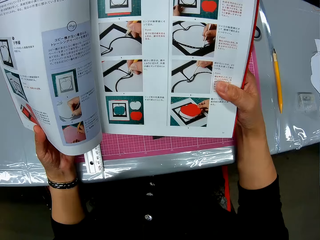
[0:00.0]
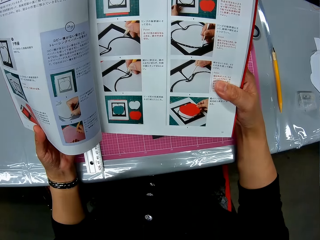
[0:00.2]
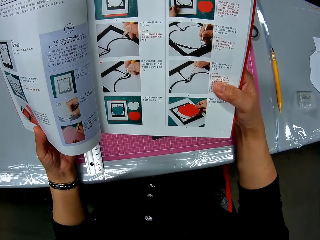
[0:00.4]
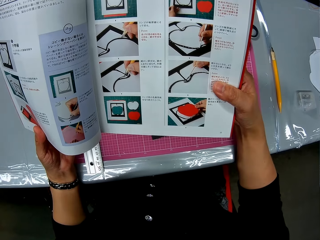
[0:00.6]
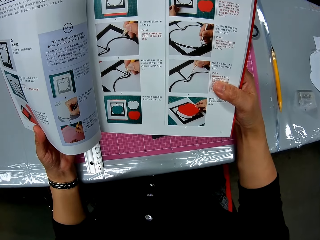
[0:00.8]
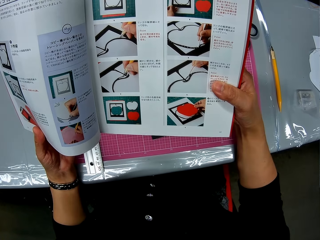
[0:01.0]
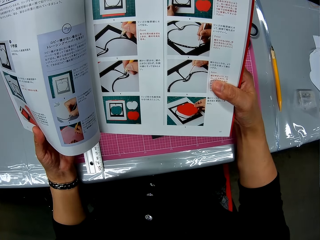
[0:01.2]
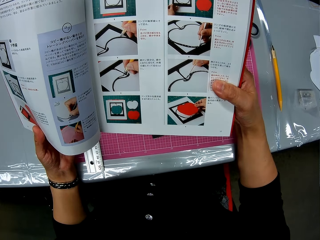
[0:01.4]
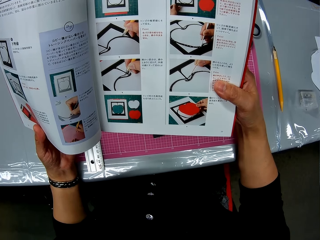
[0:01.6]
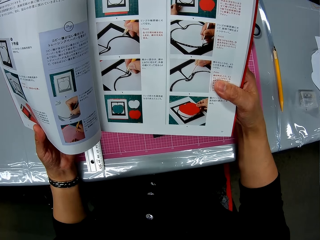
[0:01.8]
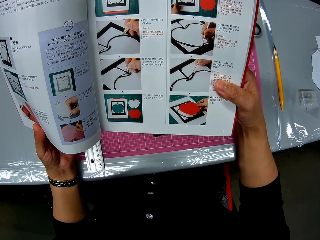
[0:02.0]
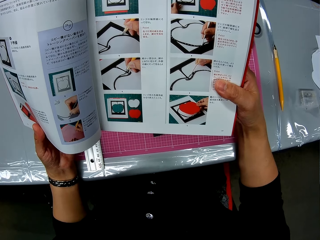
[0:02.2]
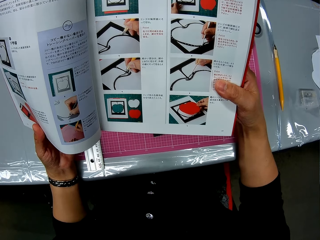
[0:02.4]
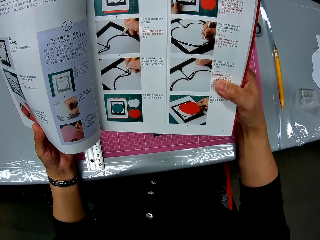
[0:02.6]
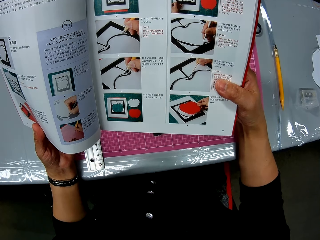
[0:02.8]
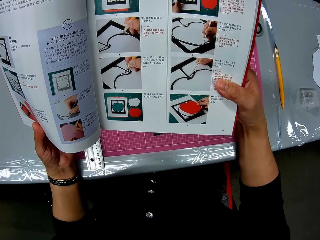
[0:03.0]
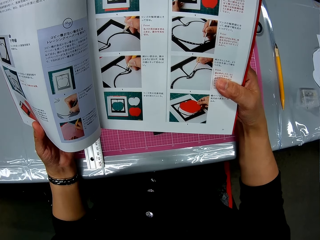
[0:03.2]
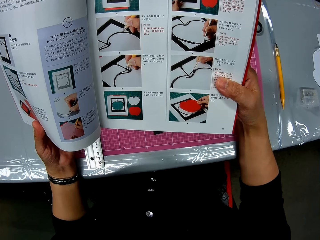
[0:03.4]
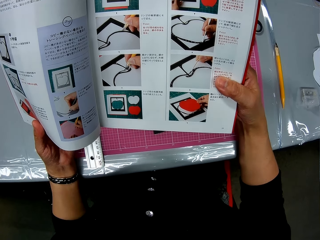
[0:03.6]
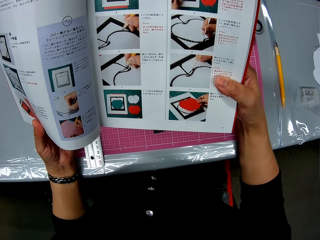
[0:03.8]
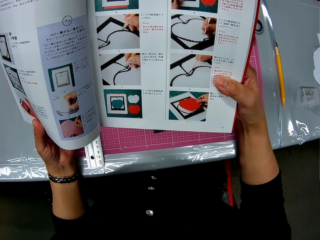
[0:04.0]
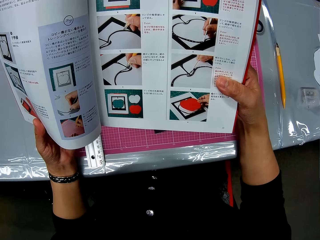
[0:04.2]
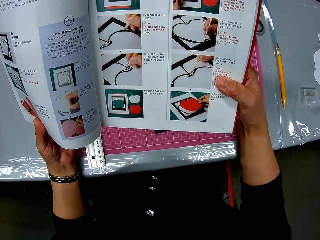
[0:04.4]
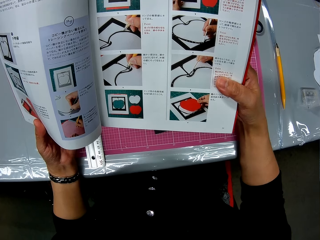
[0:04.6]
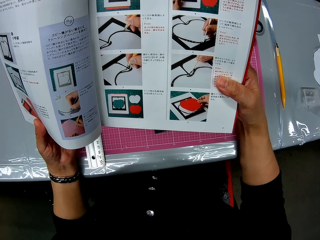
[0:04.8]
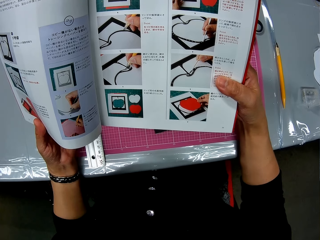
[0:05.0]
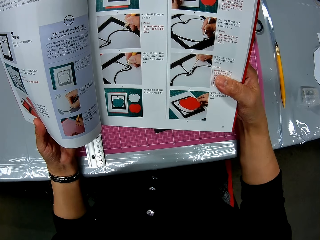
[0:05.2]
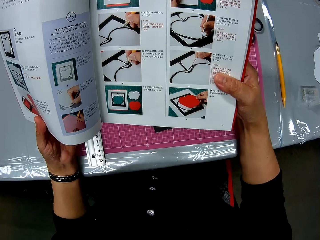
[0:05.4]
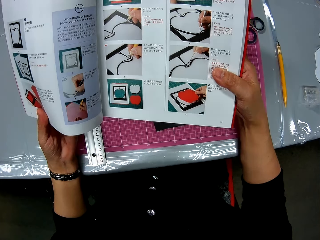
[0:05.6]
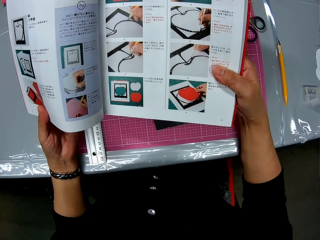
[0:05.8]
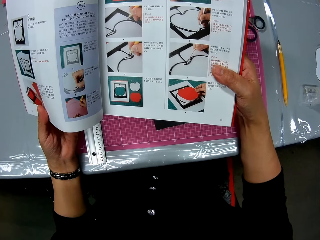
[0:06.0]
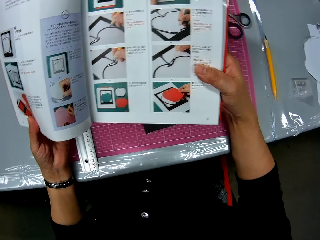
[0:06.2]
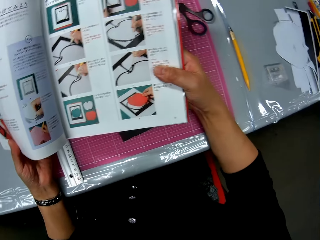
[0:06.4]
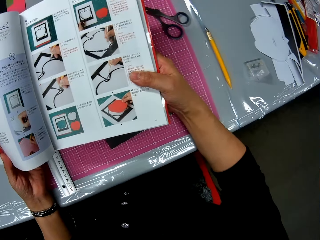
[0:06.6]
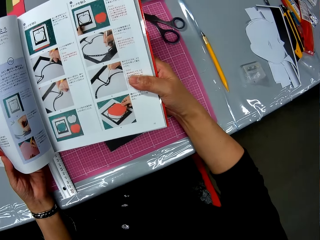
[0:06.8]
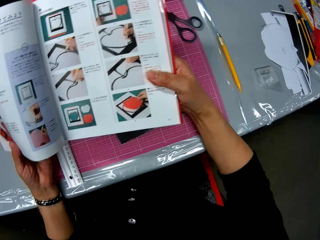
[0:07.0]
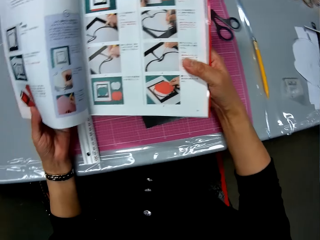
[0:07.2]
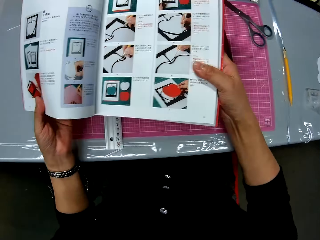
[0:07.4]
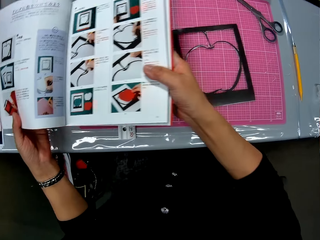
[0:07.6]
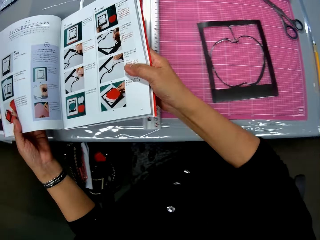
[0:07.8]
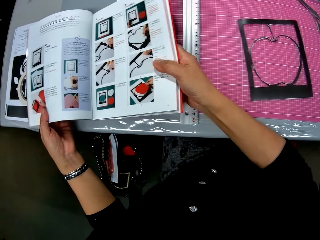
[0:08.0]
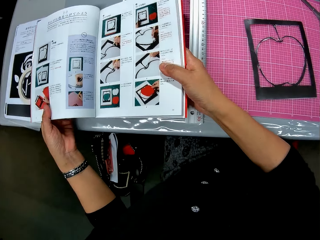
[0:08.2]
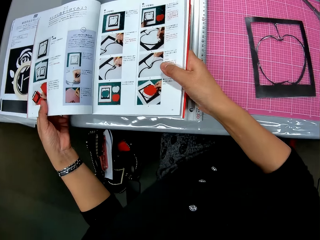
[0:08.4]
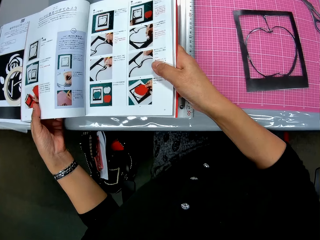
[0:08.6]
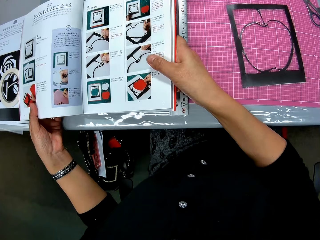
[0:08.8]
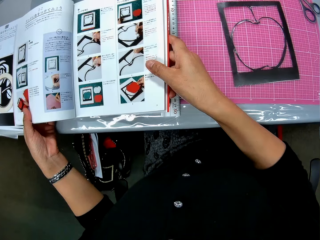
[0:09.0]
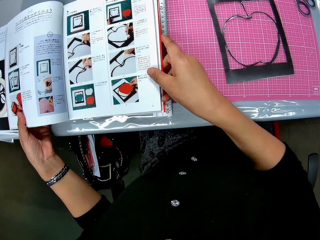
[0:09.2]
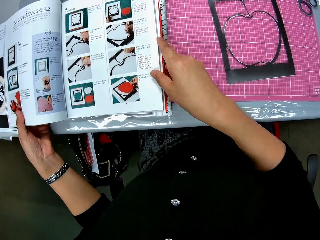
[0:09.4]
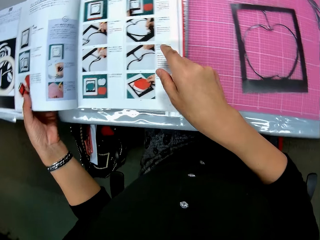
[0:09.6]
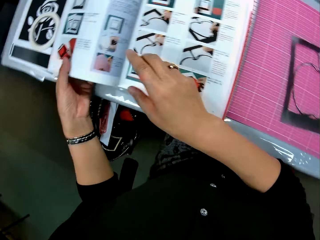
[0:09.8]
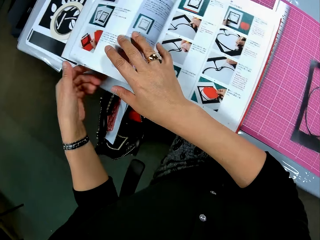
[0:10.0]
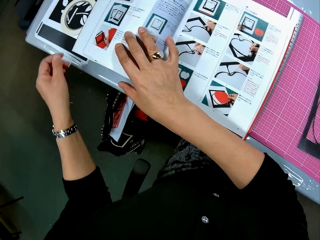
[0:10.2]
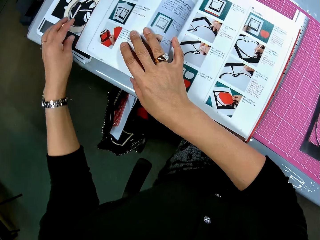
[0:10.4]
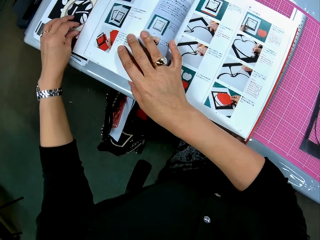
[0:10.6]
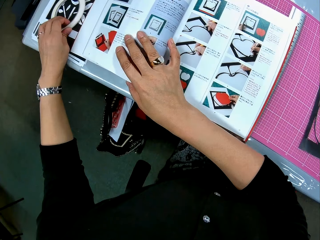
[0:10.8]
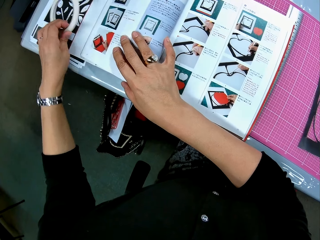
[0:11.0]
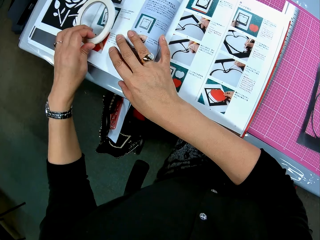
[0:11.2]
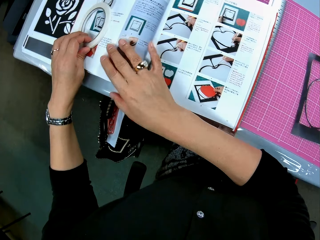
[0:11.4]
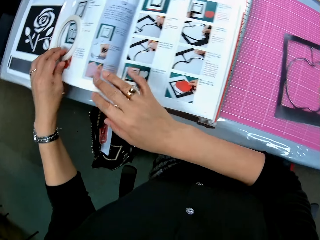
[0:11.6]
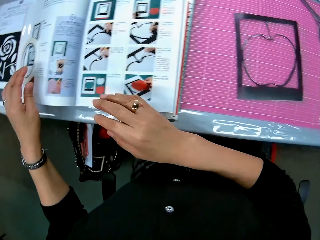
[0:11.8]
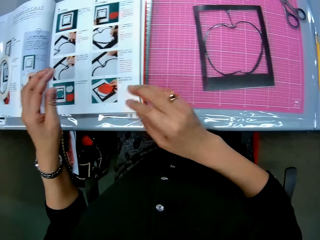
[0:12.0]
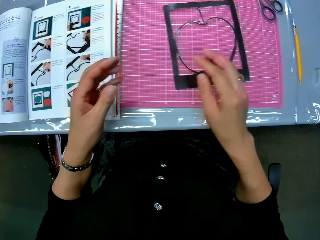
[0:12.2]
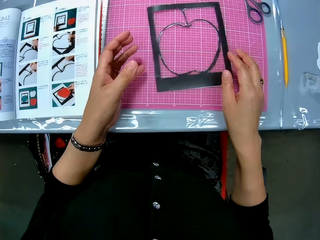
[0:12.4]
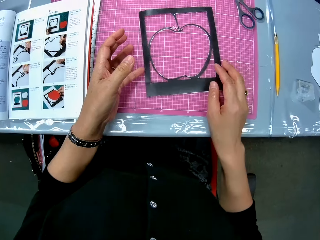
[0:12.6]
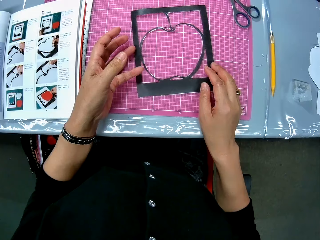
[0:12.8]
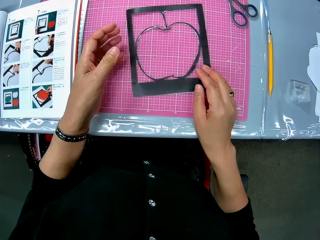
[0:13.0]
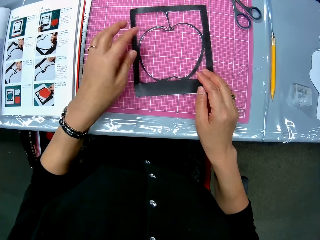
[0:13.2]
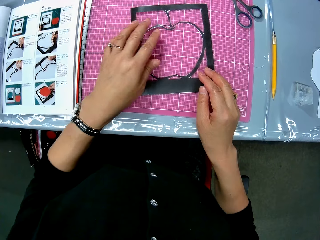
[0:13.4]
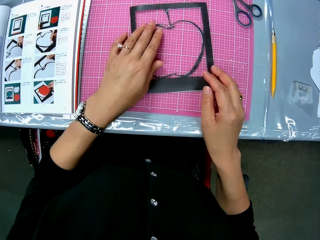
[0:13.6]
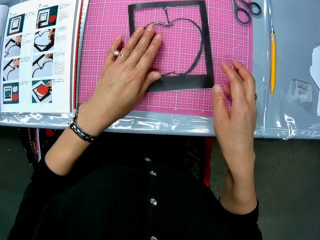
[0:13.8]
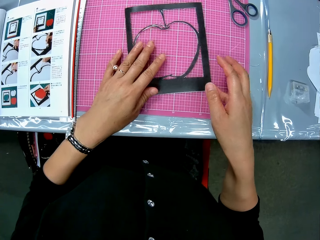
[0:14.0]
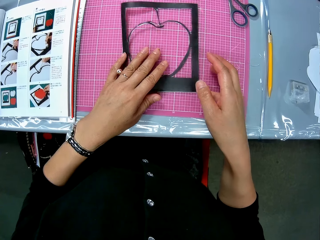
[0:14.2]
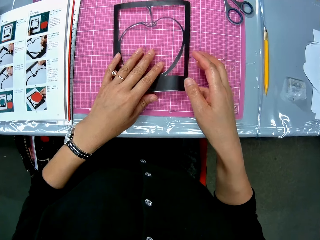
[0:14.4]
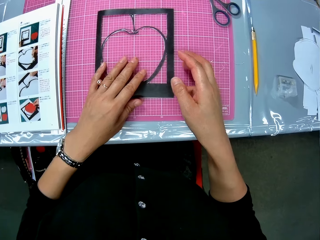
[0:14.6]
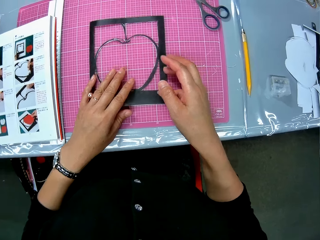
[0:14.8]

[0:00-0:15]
The camera wearer checks the drawings in the craft book on a work table. She sits on a chair in a paper work area. She holds the craft book in her hands. She glances at the right side of the table. She drops the book on the left side of the table. She picks up a paper tape beside the book. She places the paper tape on the book. She attempts to pick up the paper craft on the cutting mat of the table. She touches the cutting mat.

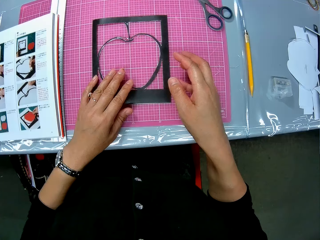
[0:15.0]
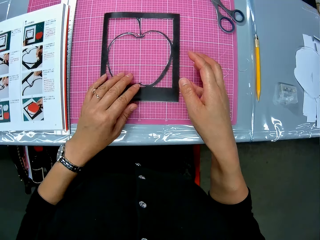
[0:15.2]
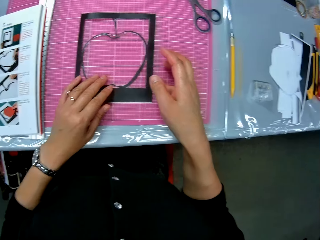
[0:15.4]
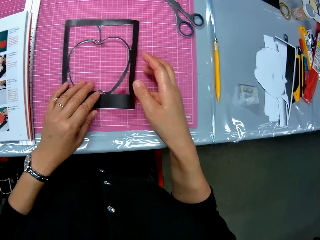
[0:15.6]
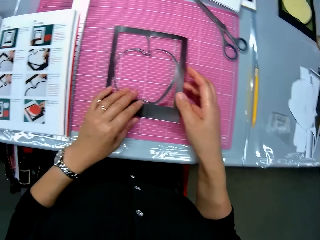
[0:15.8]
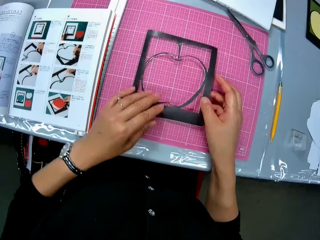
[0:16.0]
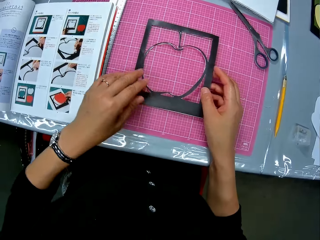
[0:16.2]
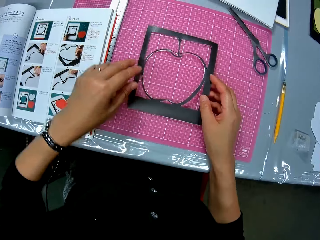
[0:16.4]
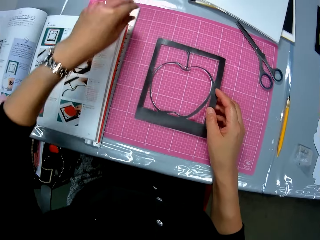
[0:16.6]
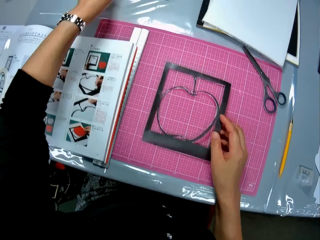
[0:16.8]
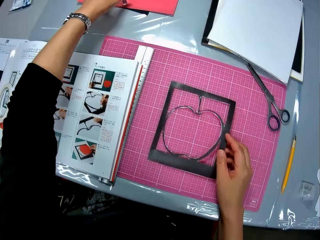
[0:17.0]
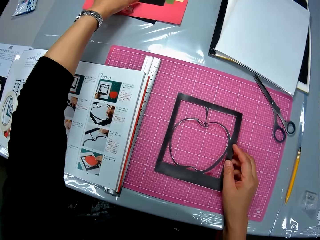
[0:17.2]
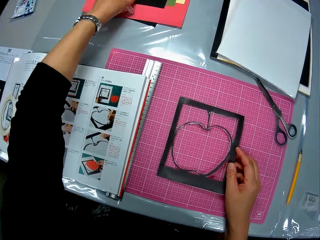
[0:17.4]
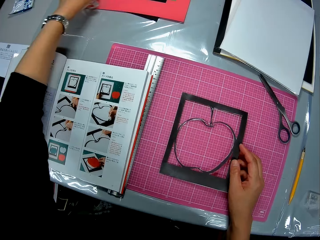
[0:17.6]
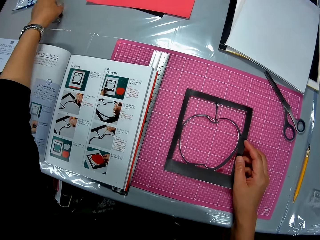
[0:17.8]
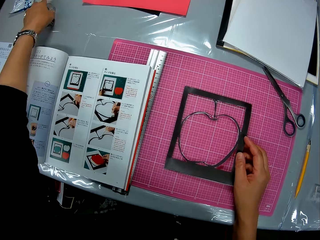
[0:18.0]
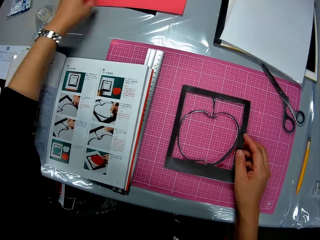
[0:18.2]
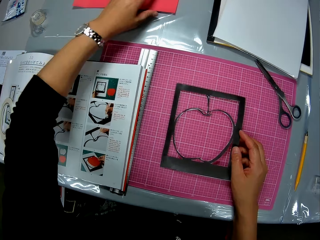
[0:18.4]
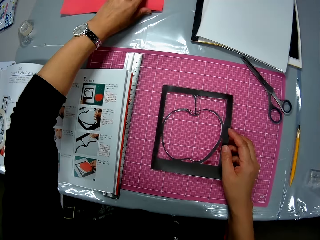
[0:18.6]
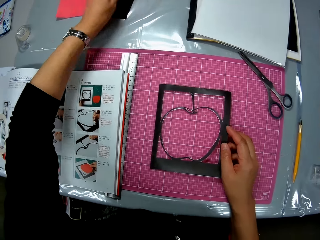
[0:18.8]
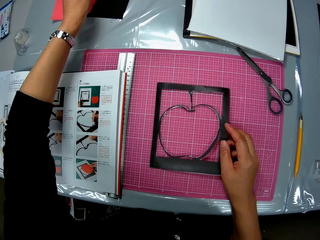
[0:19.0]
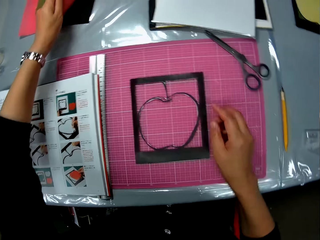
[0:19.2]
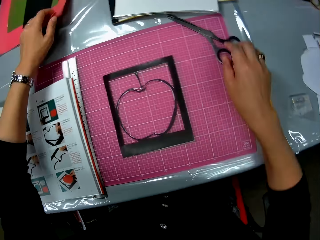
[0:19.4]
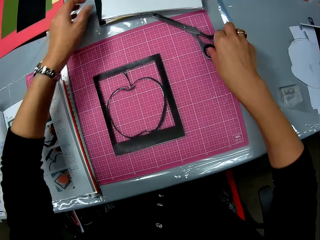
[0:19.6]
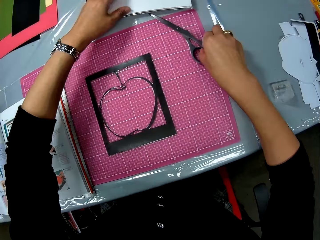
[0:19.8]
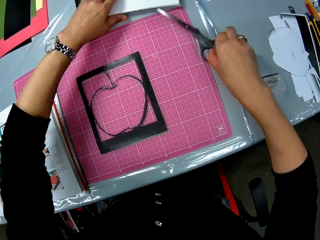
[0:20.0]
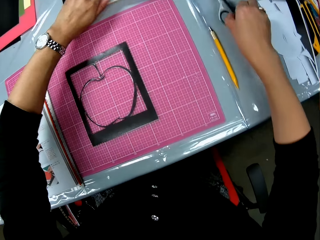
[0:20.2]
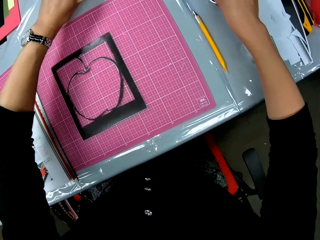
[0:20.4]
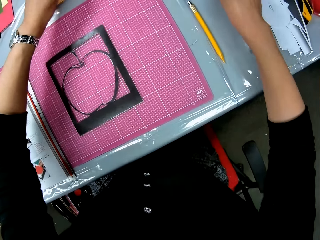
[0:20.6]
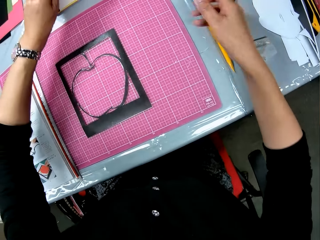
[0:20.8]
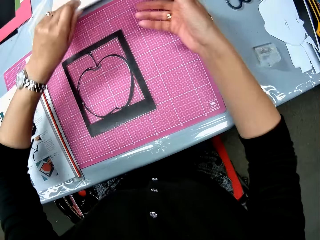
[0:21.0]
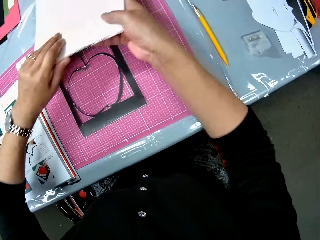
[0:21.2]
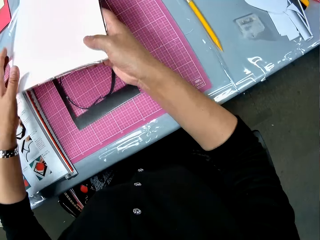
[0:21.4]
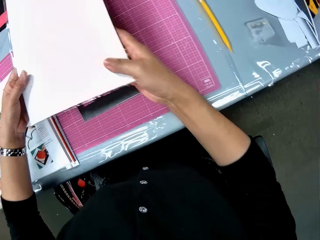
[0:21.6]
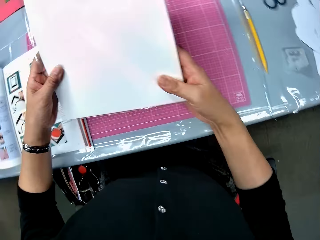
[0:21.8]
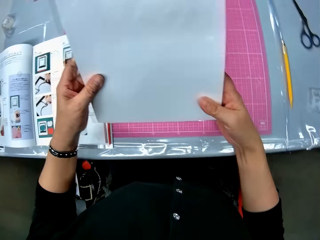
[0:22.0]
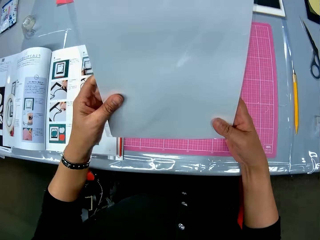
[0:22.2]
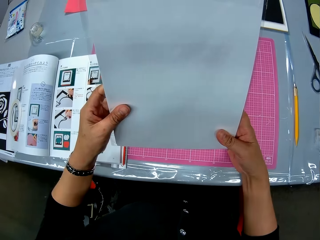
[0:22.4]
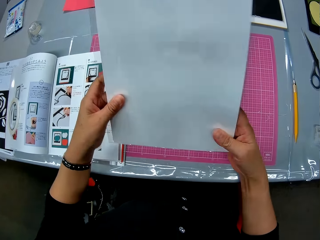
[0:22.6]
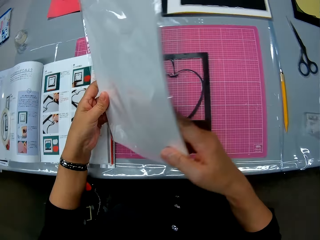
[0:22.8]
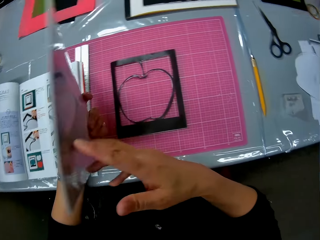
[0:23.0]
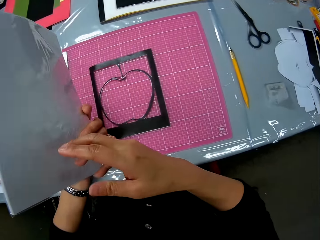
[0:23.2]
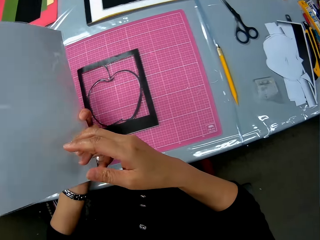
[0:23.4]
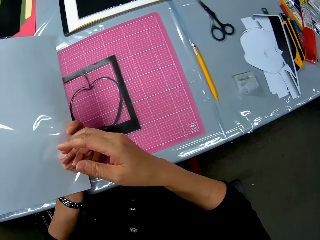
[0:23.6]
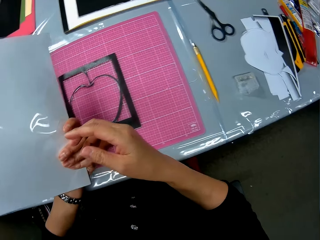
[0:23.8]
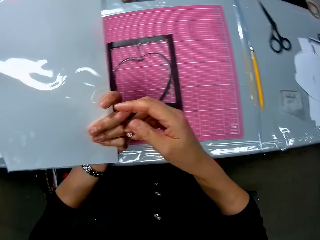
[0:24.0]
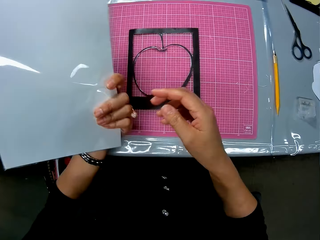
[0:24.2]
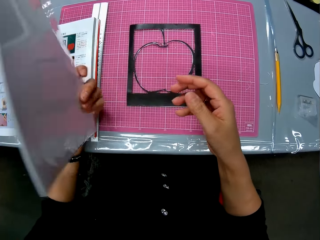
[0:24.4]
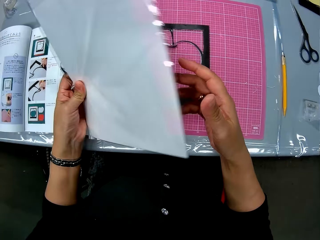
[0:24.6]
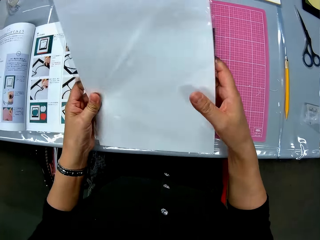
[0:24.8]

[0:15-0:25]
The camera wearer moves a Sellotape from a cardboard stack to the left side of the table. They pick up the tape and put down the tape. They raise the edge of the cardboards. They move the scissors on the cutting mat to the table. They pick up a white cardboard pack from the table. They pick up the scissors and put down the scissors. They pick up the cutting mat. They examine the white cardboard pack. They flip the cutting mat.
